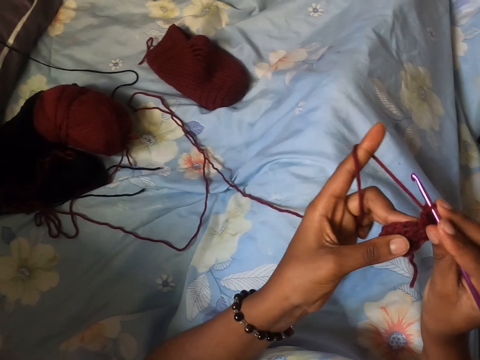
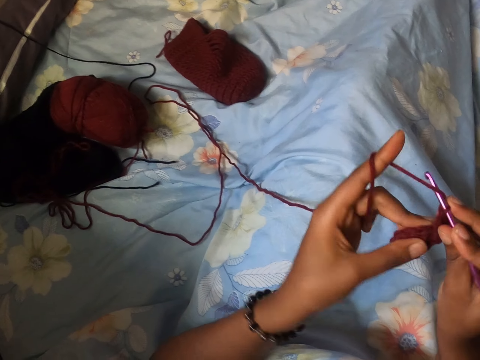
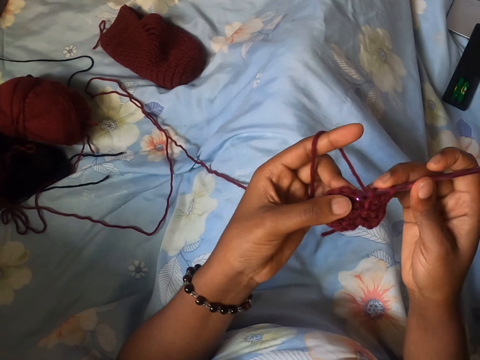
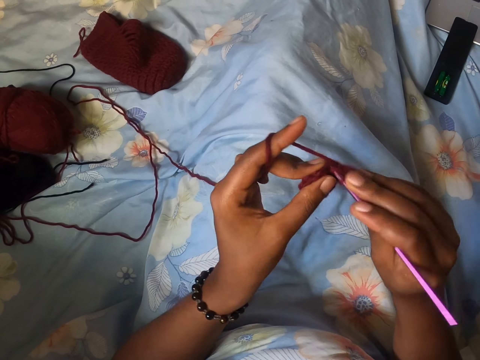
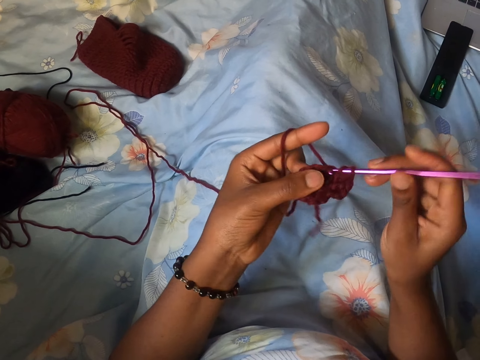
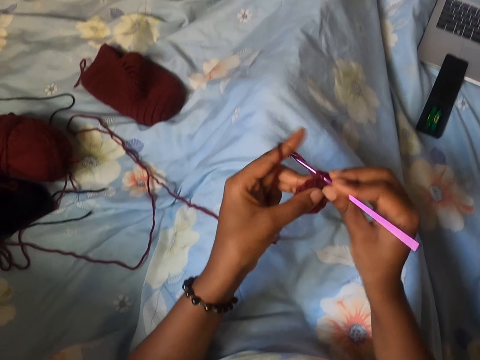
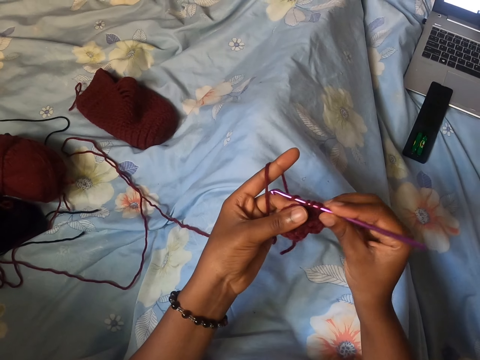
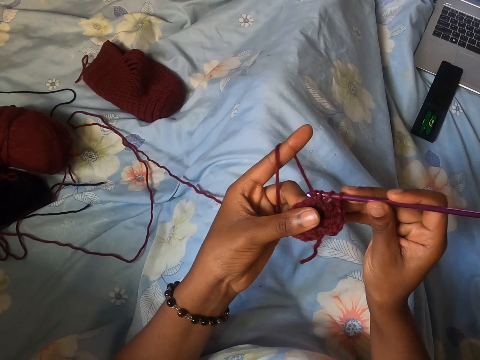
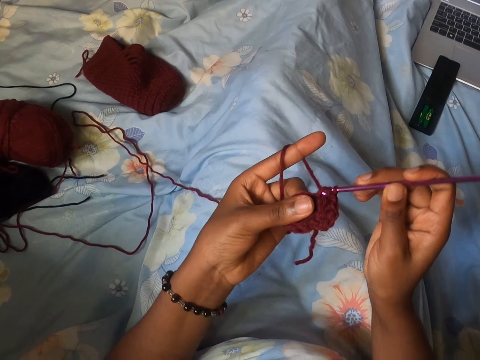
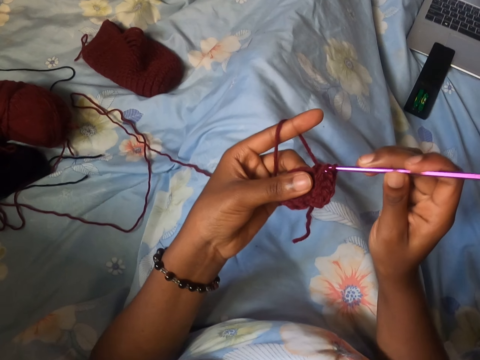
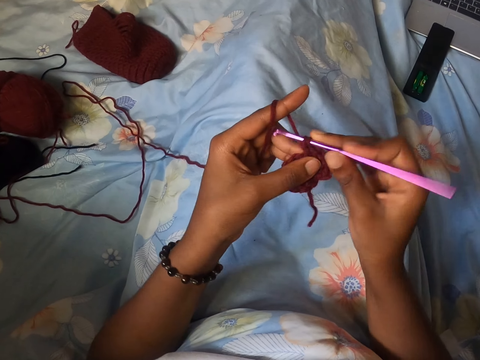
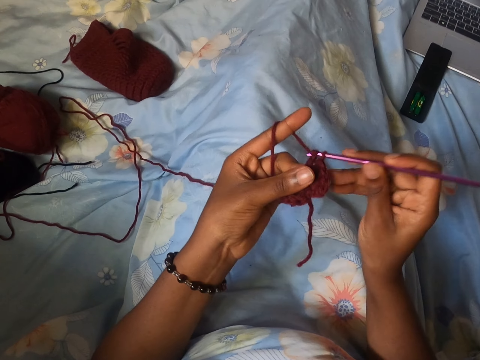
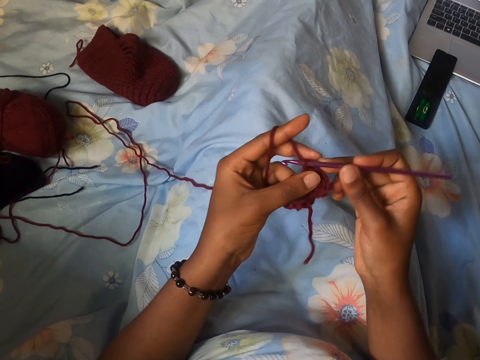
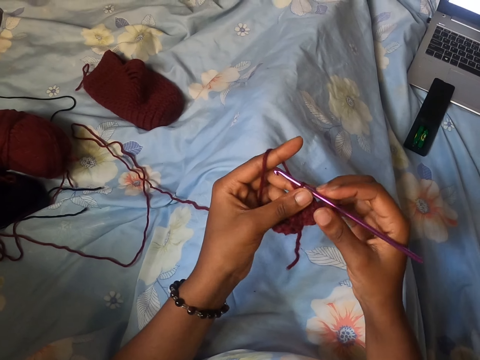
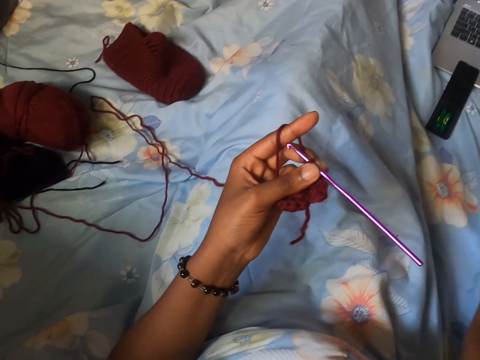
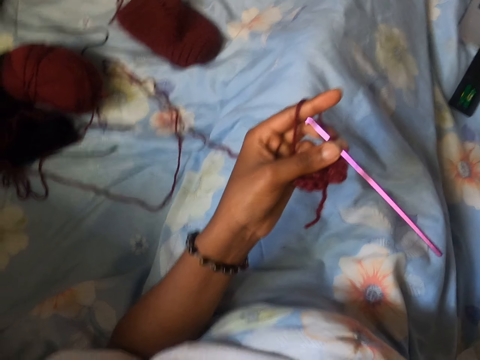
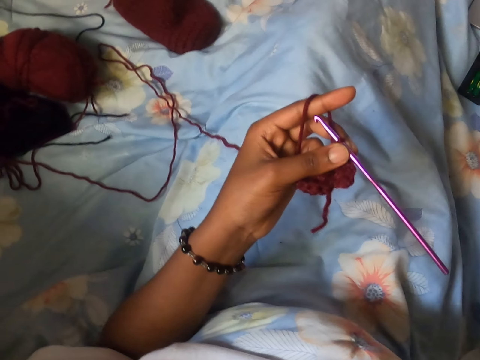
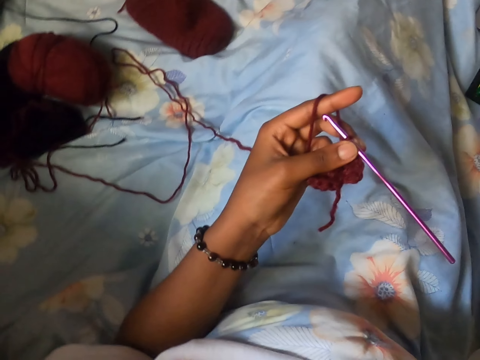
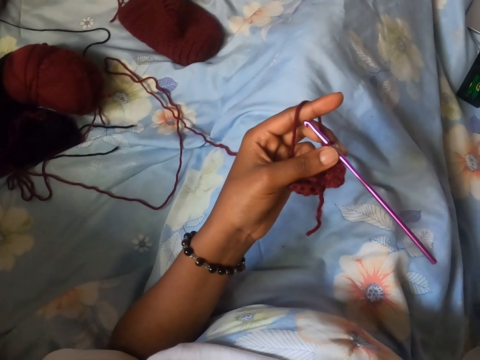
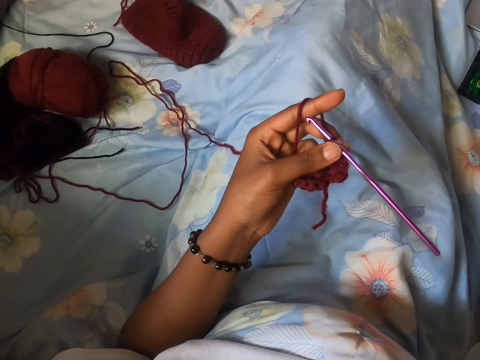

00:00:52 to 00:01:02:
The camera wearer crochets the yarn with the knitting hook or sewing stick in her right hand. She removes her hand from the sewing stick. She holds the knitting hook with her left hand.

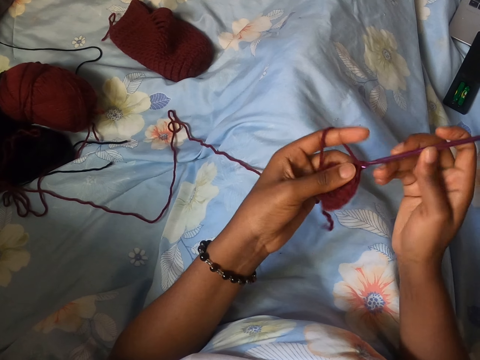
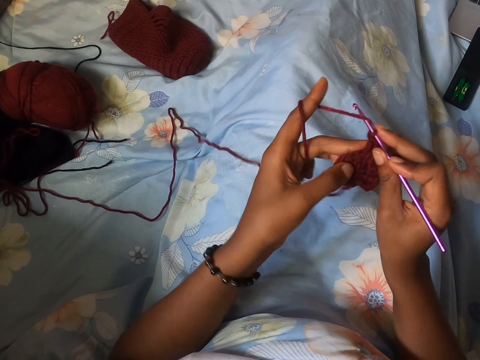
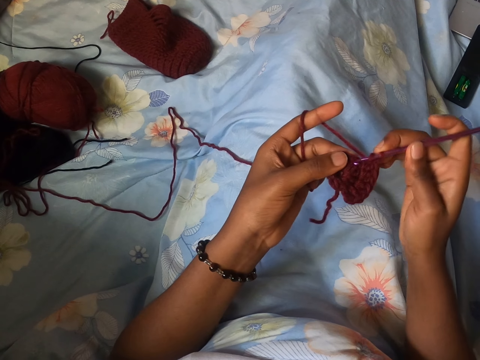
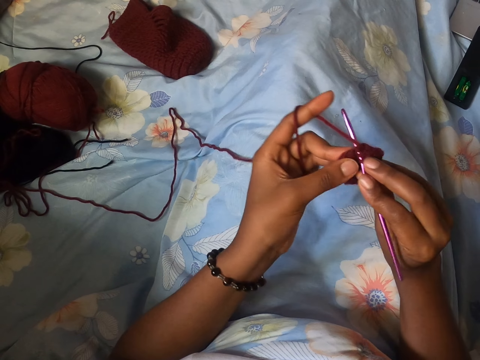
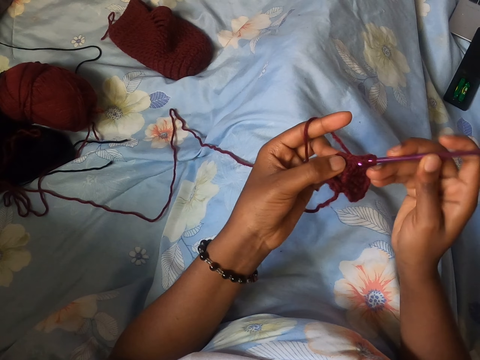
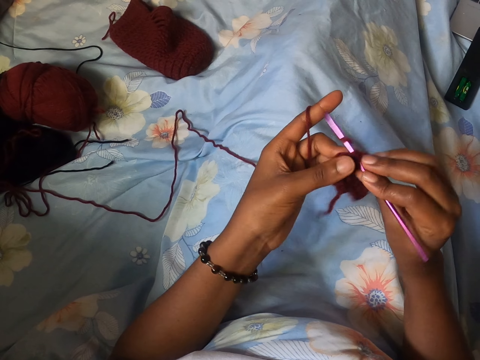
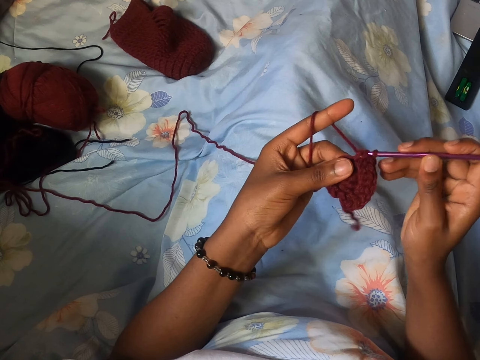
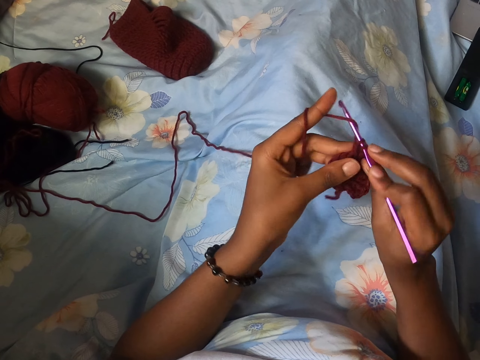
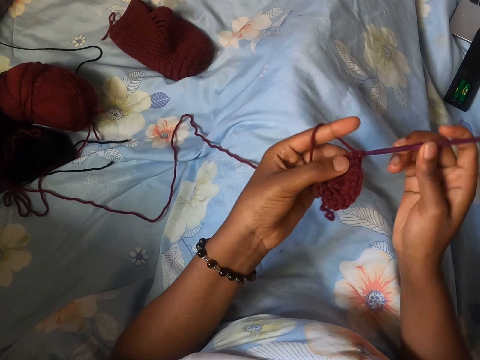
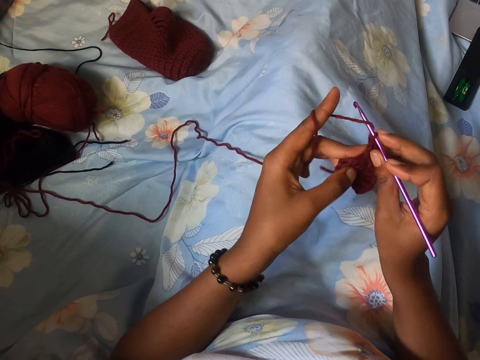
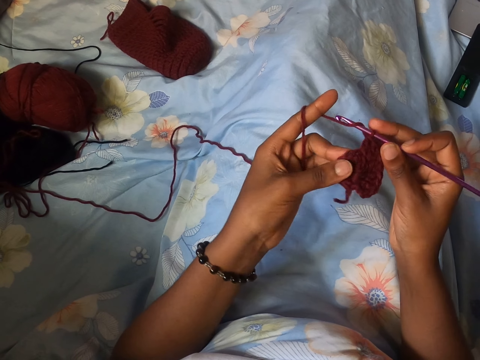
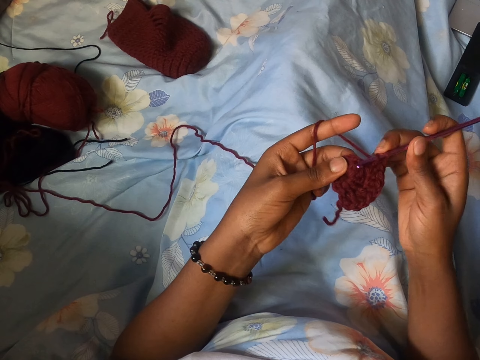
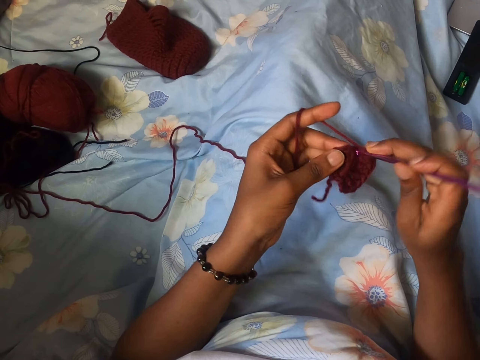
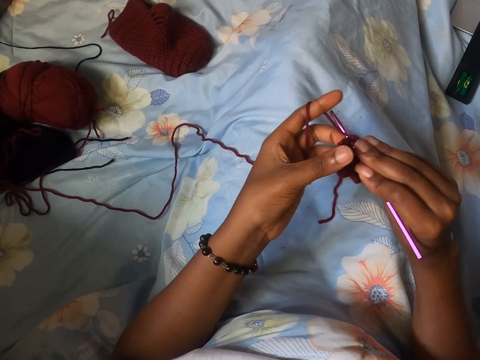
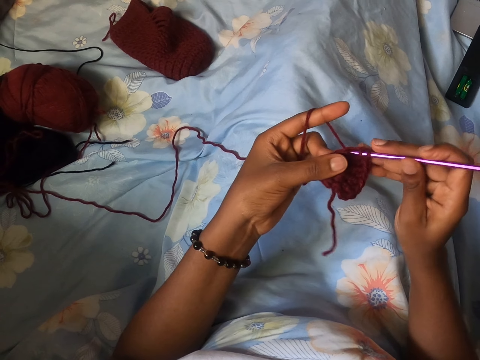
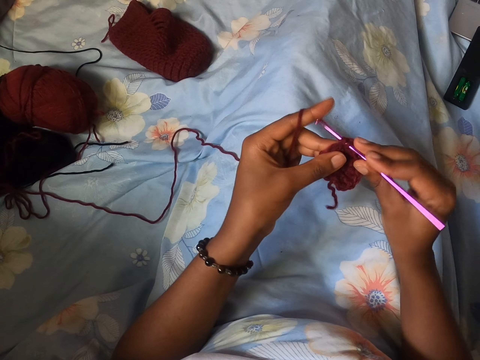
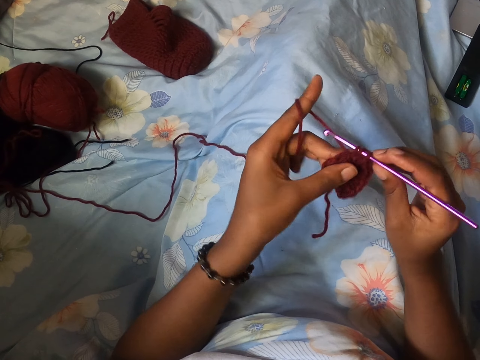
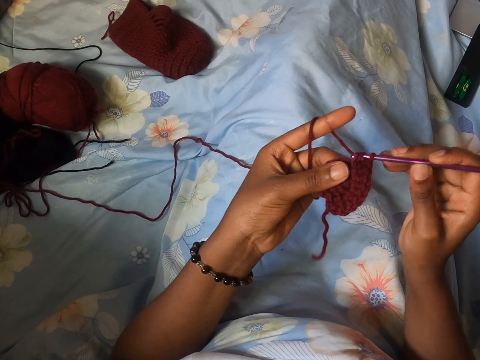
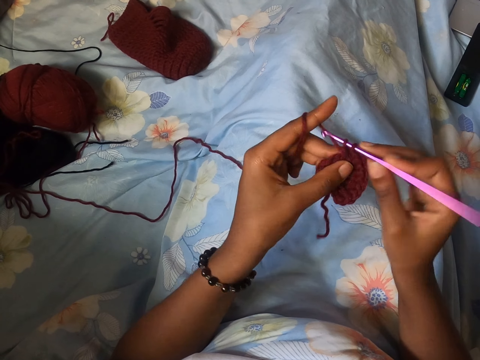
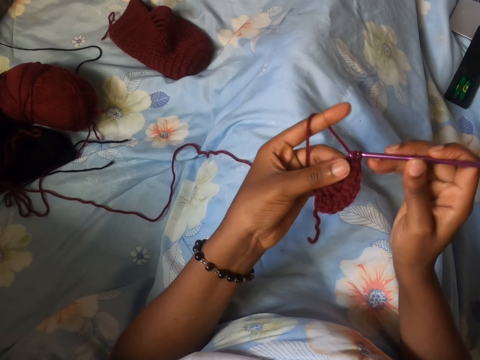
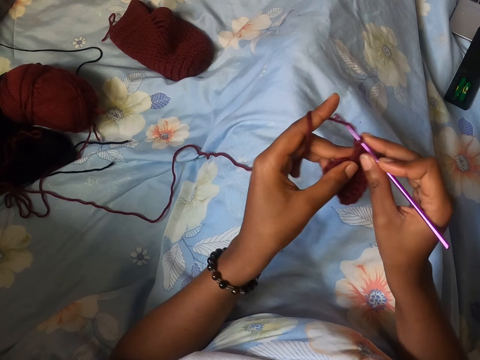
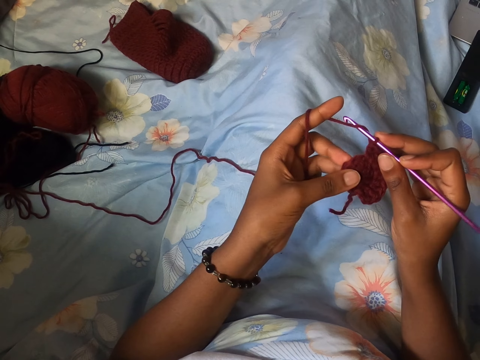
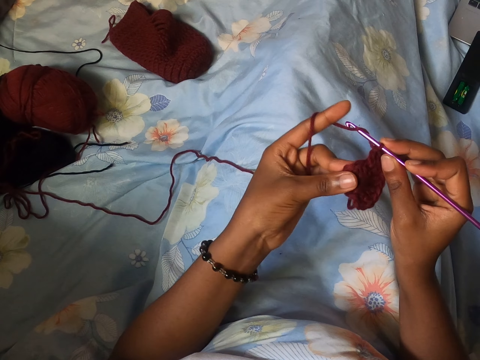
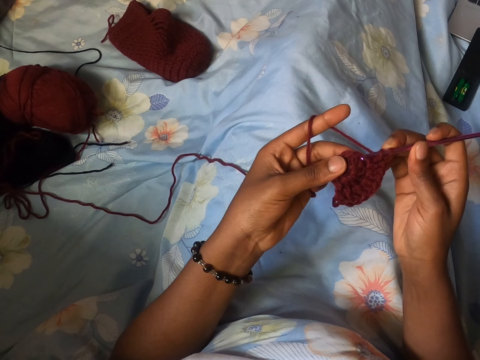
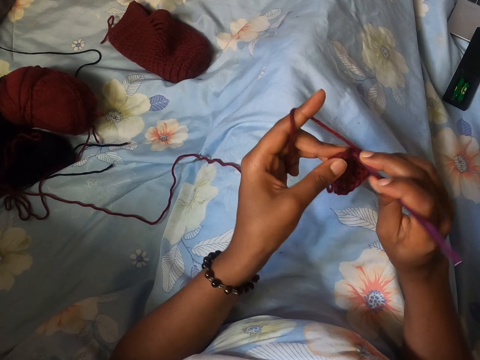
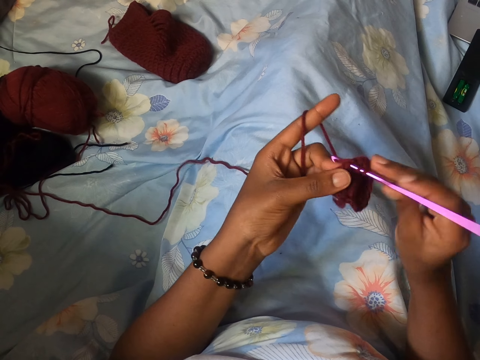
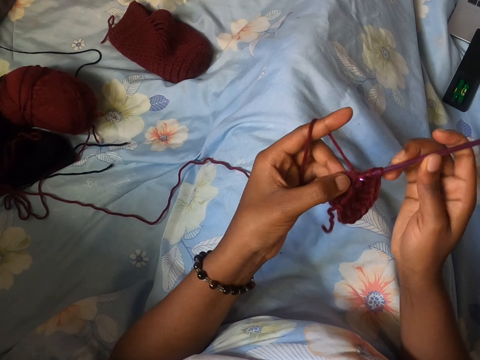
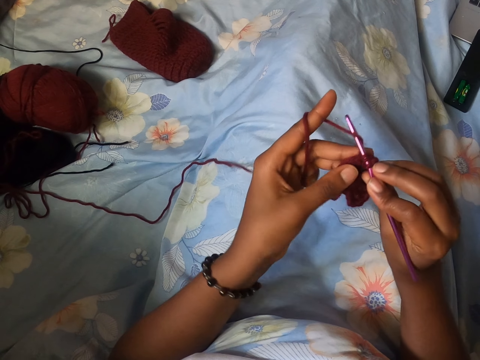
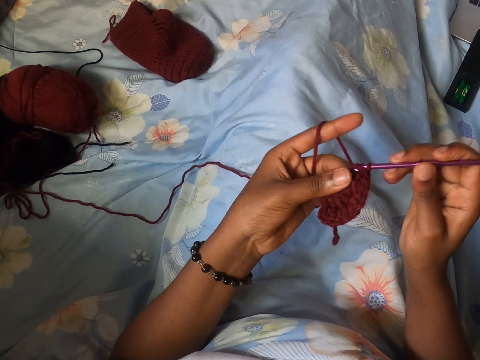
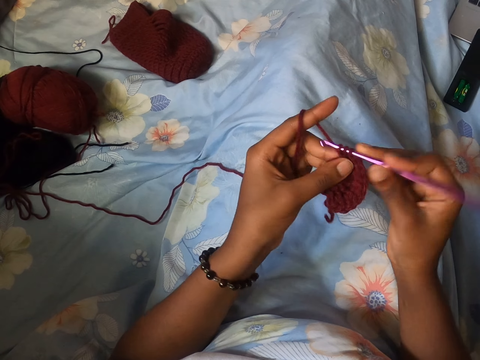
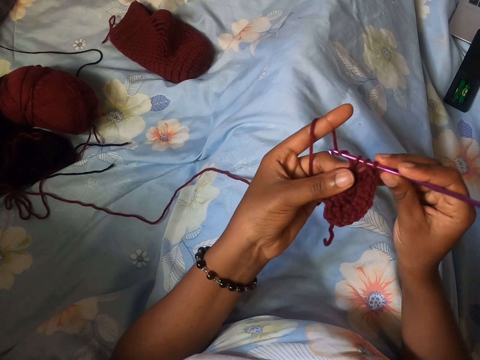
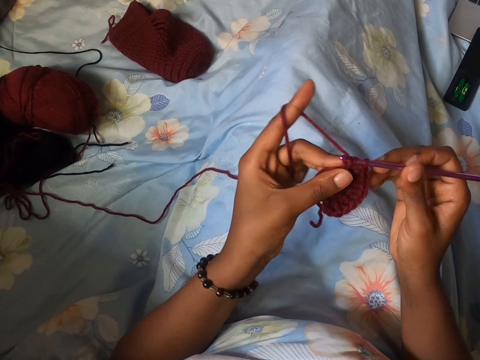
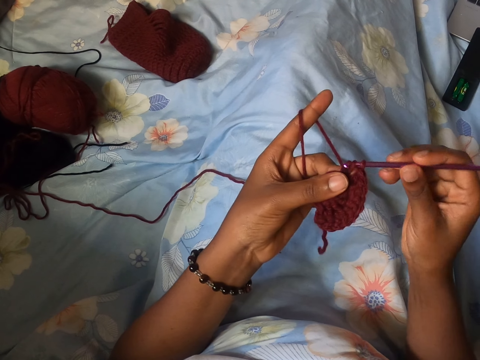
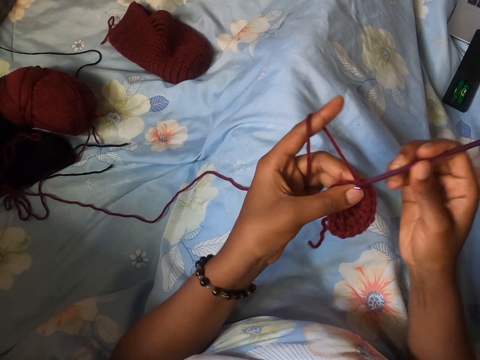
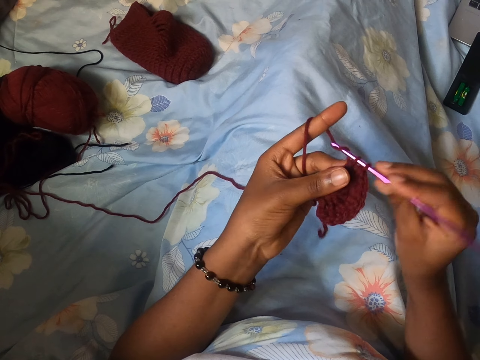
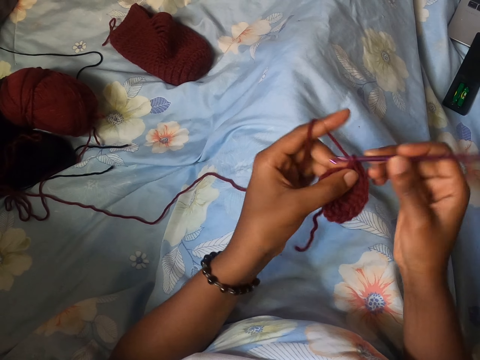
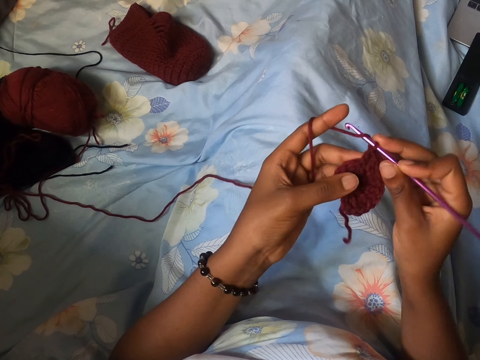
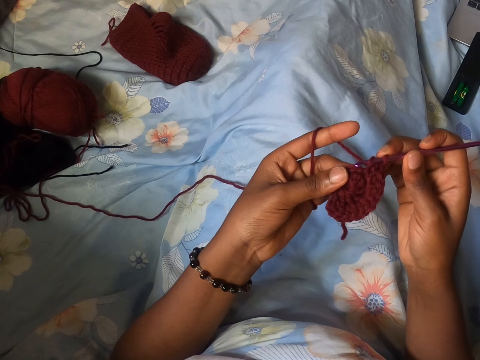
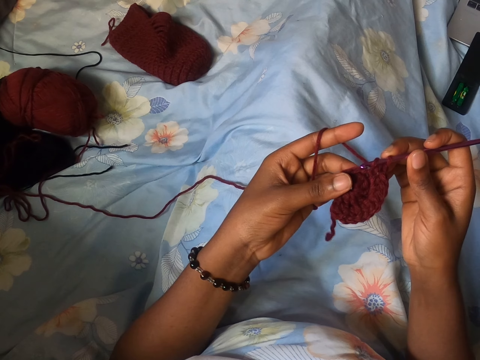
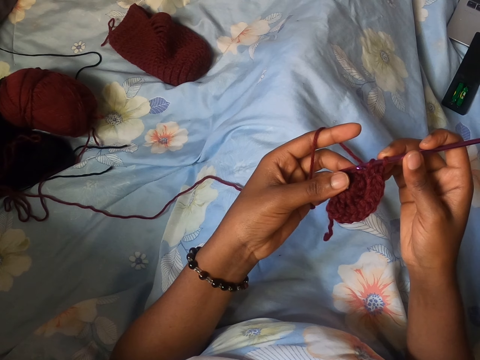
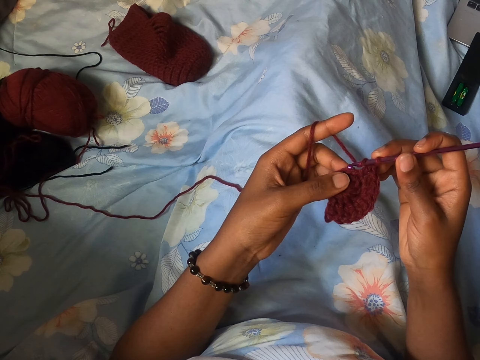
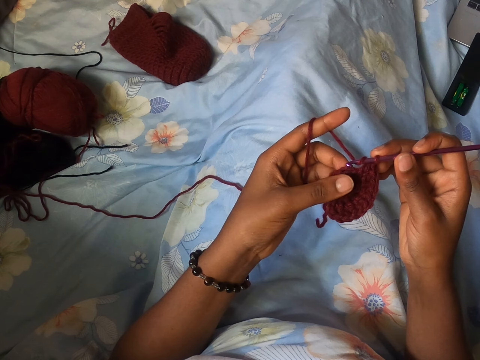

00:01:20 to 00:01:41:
The camera wearer sews the string repeatedly.
